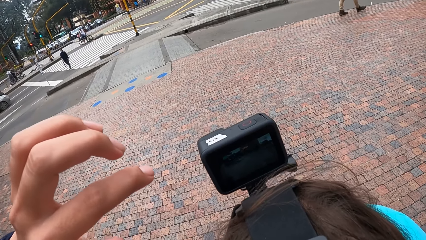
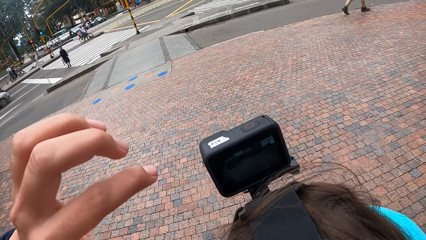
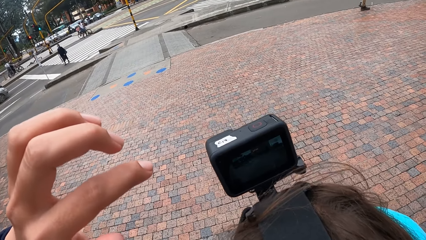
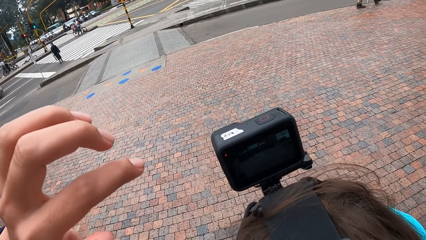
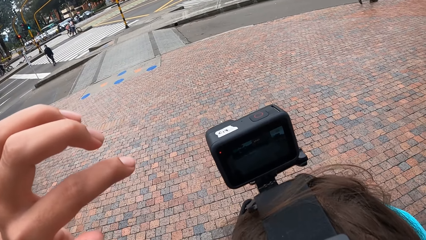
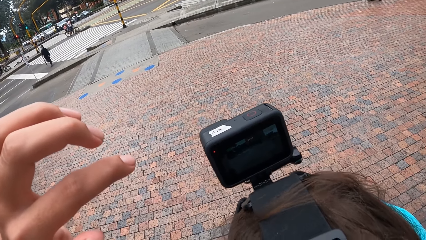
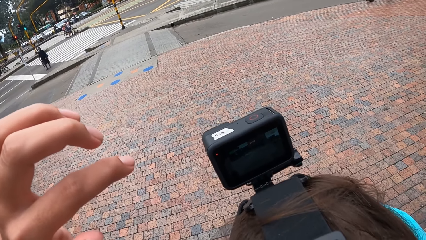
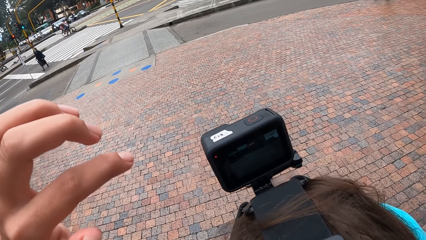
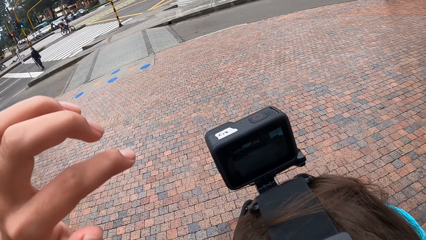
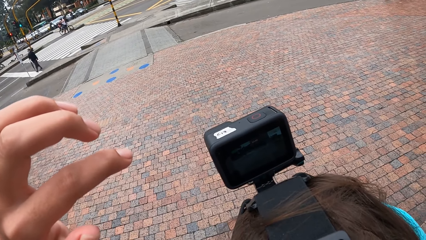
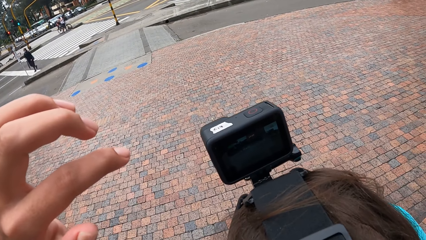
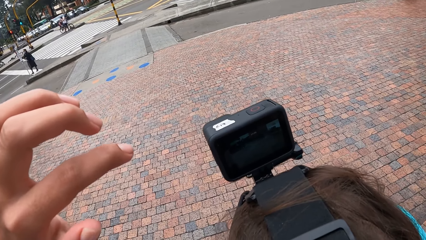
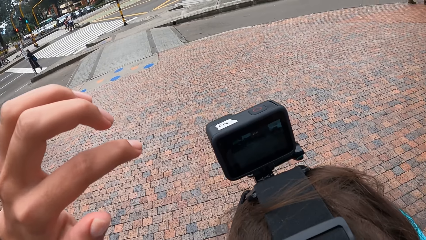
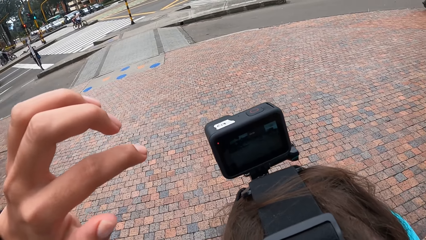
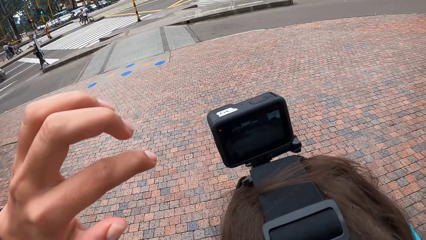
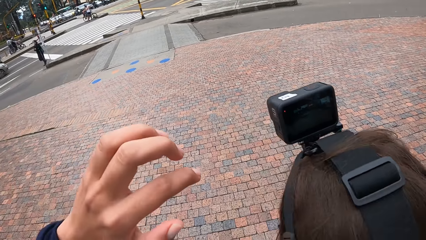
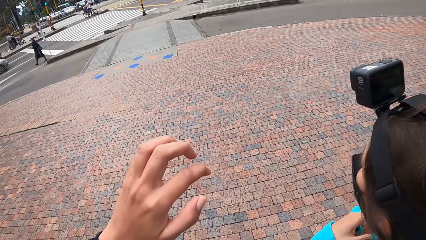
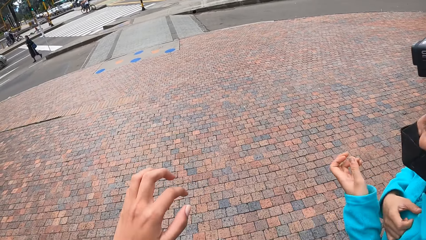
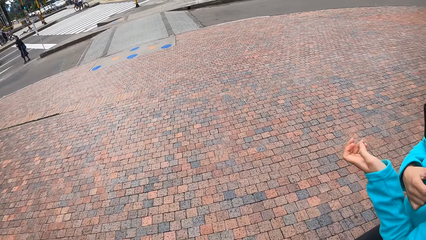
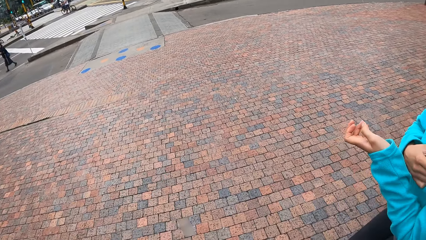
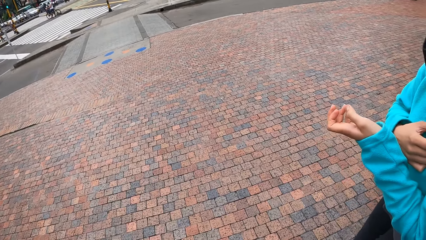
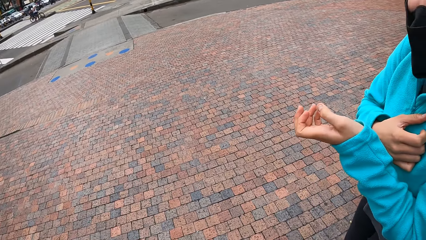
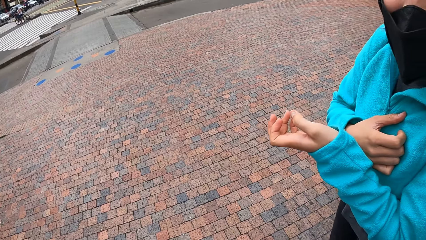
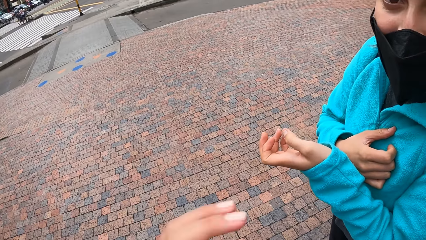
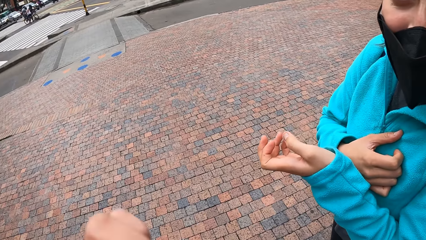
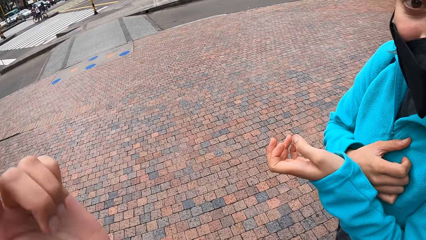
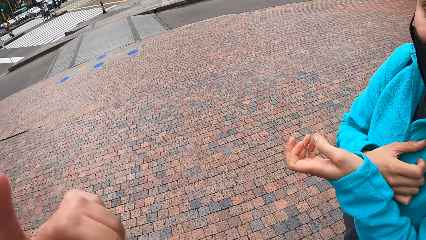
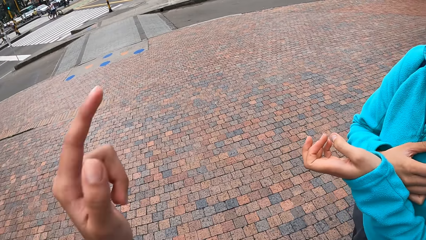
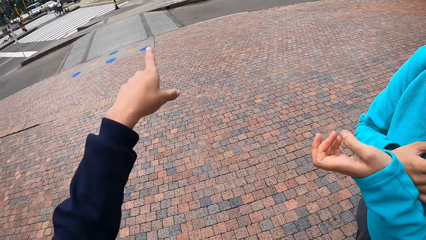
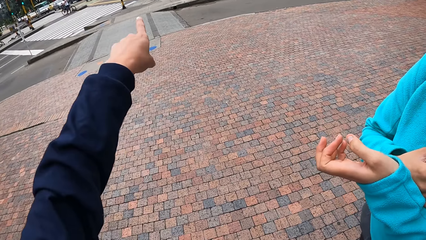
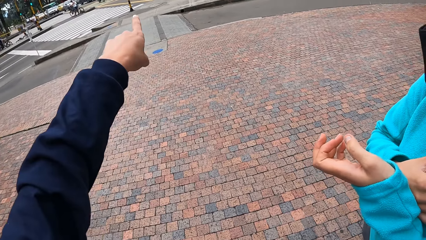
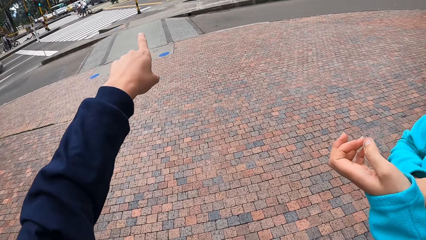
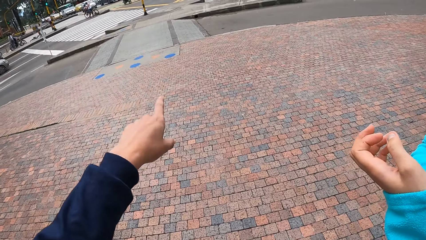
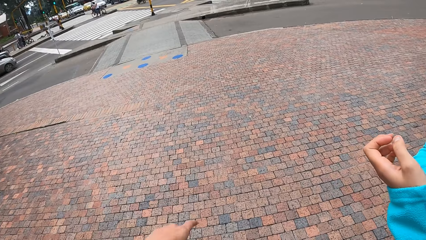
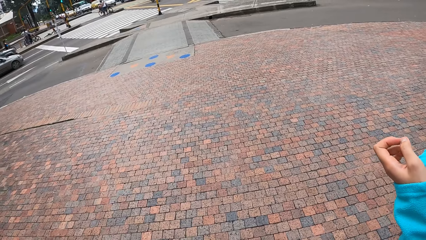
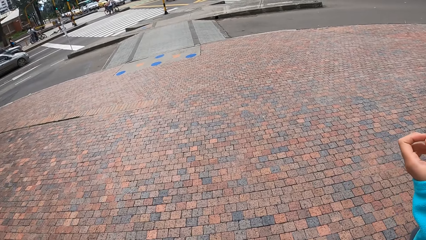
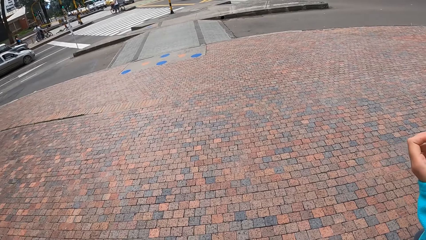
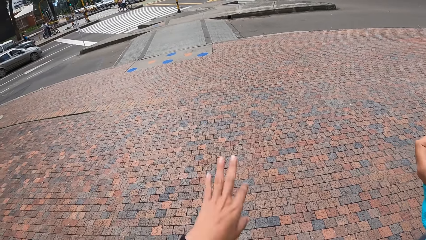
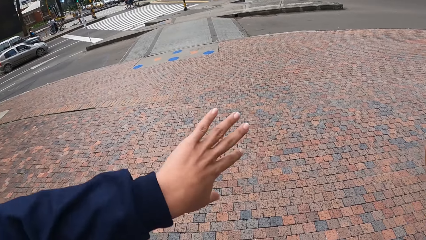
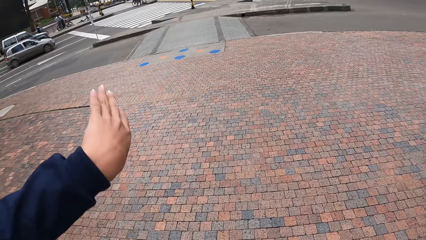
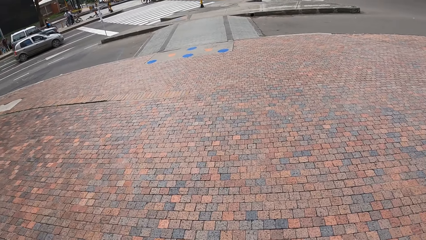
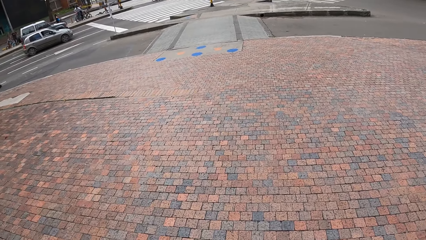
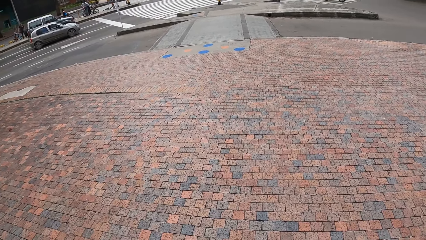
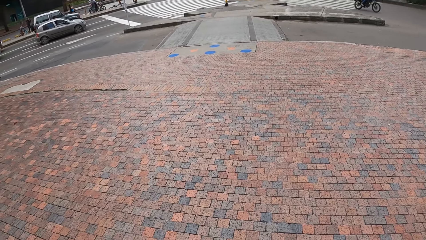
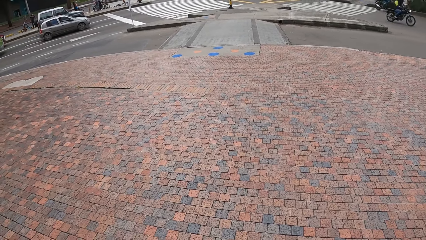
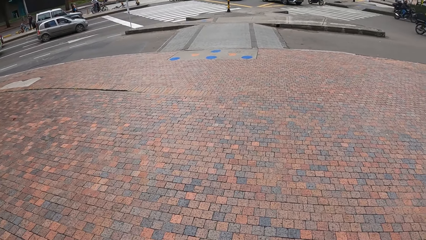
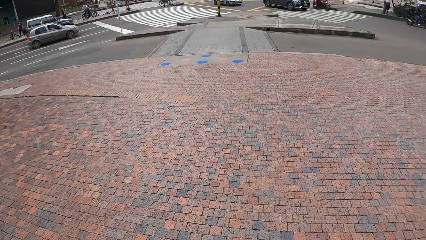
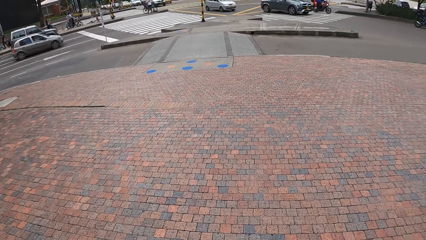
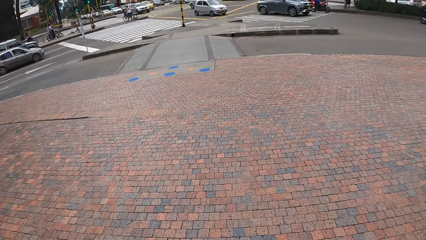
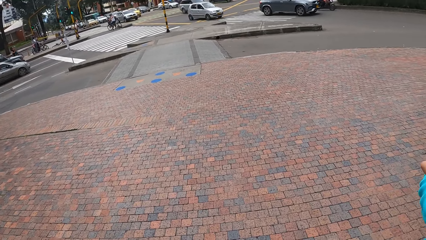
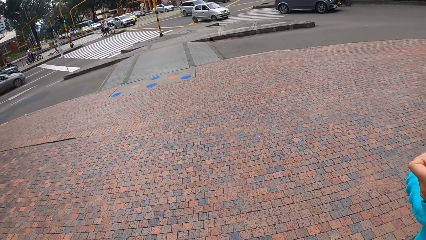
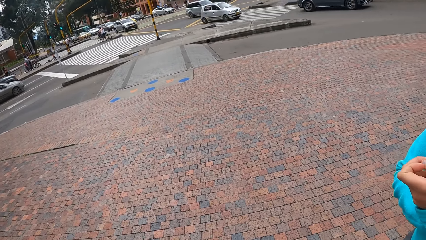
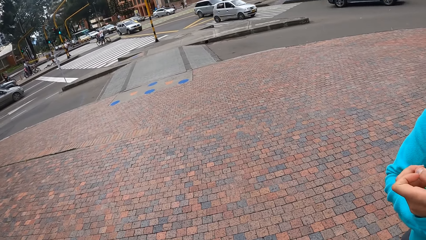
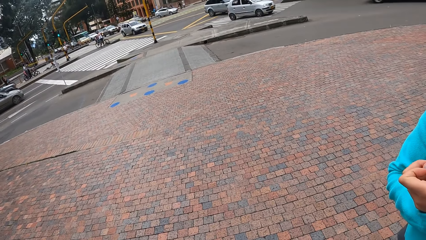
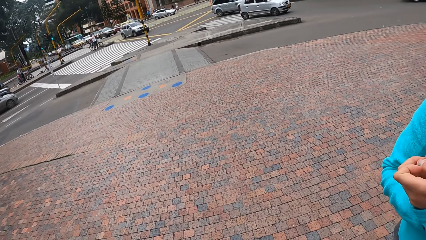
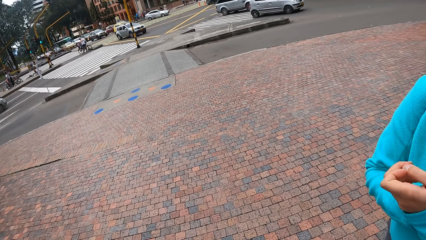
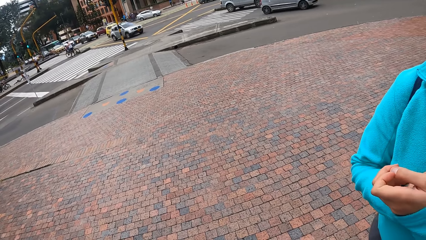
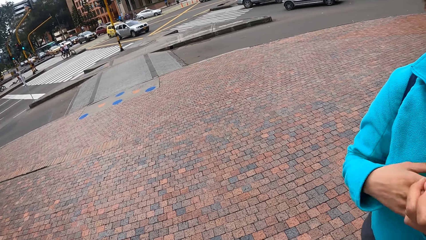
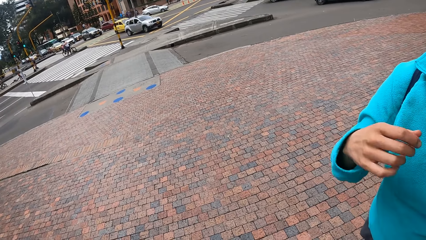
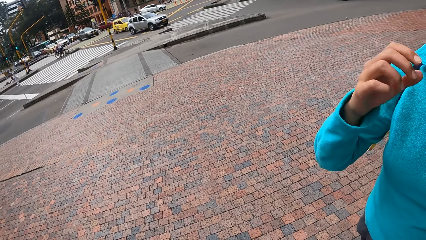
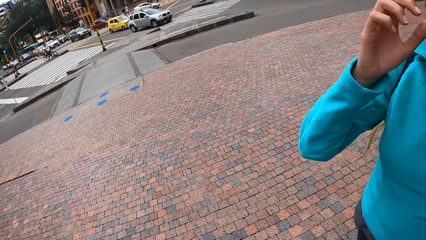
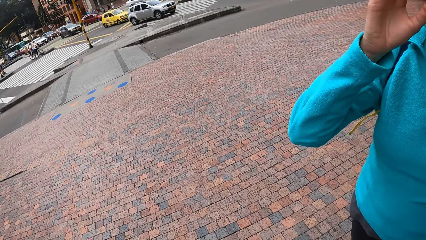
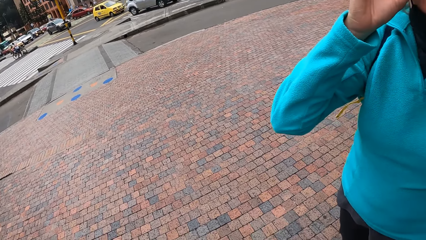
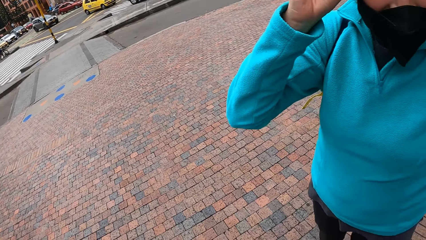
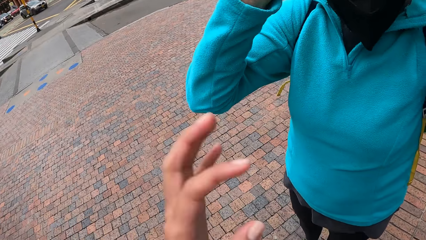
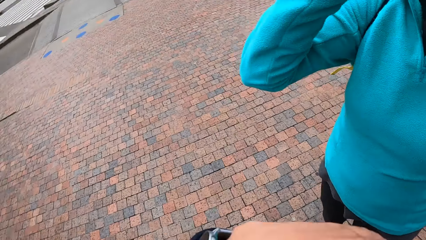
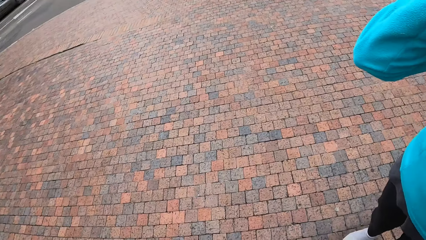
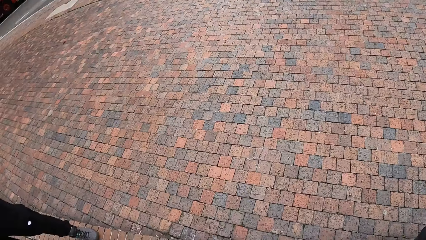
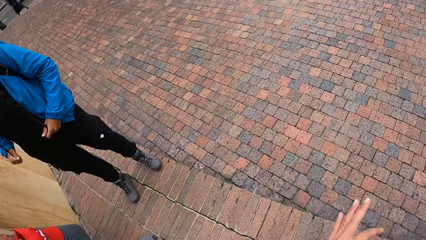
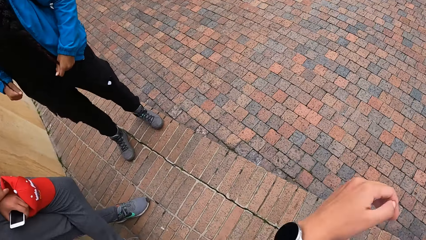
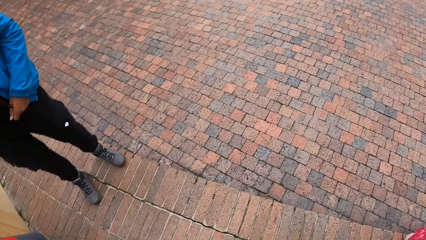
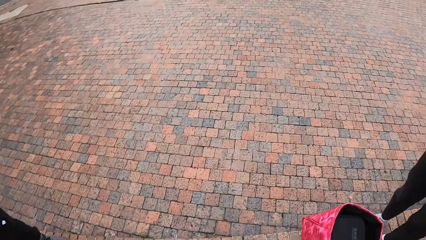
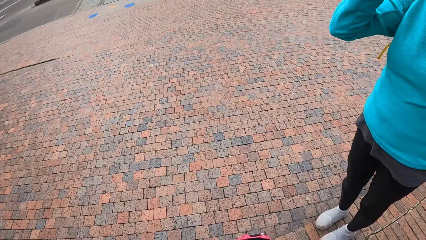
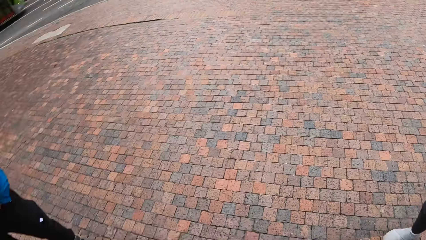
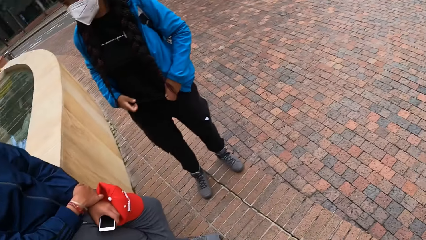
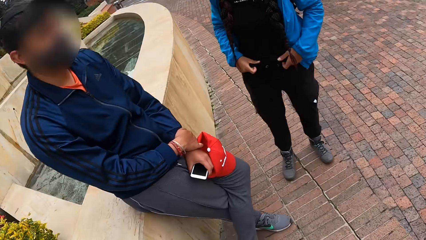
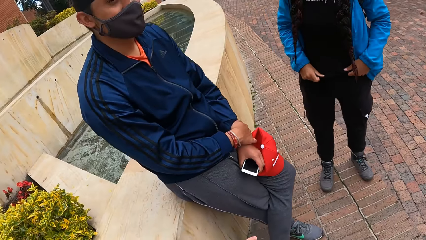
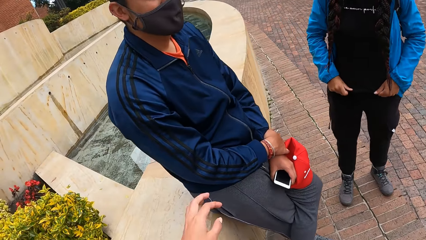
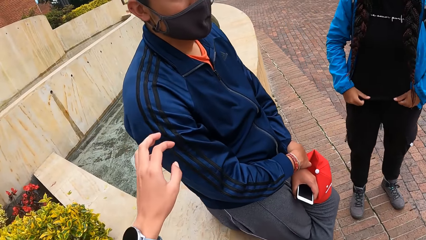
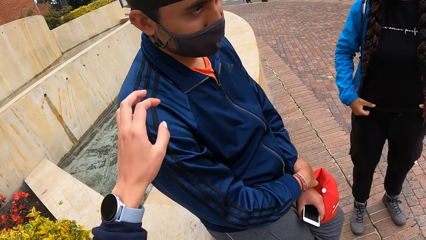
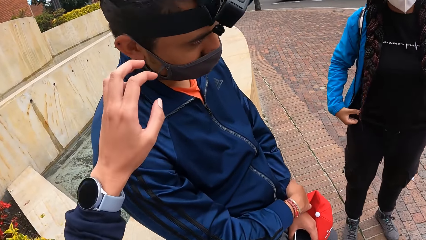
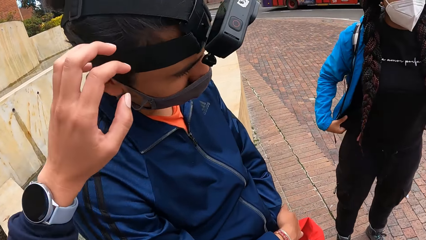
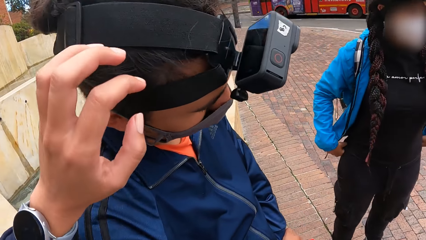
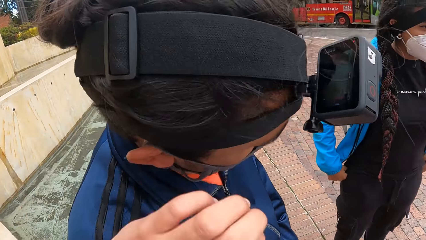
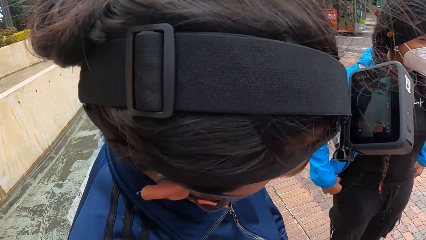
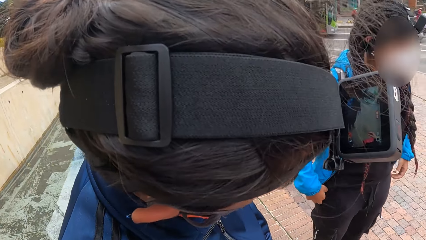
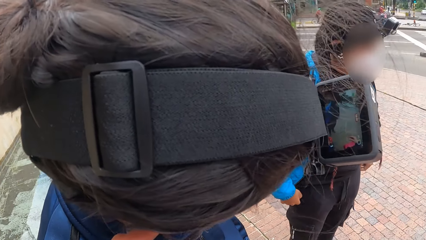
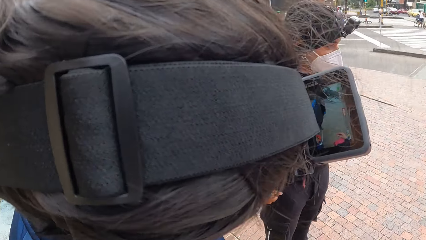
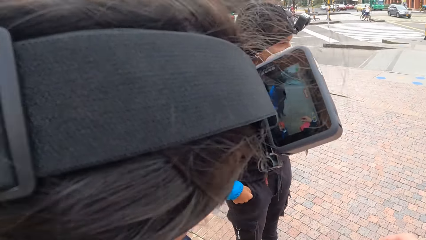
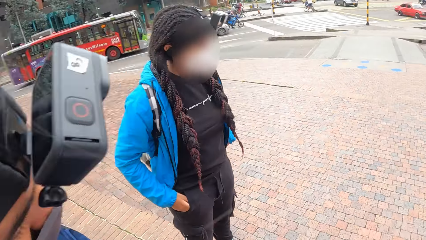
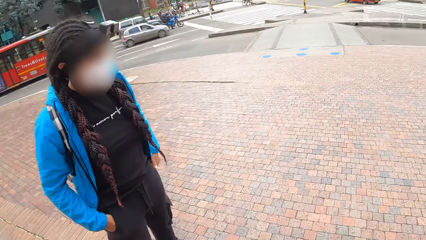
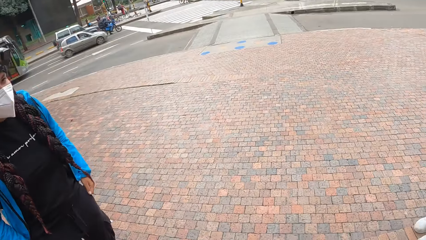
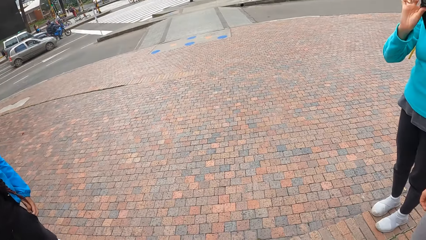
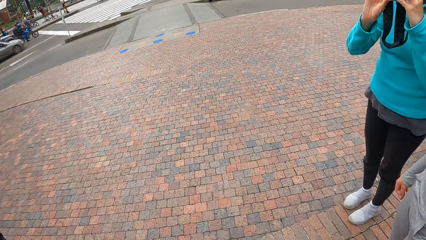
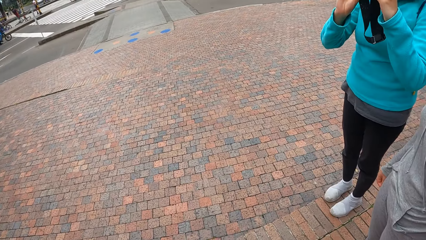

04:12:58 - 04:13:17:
The camera wearer looks at the camera of a woman. They talk with the woman. They look at the person. They point at something. They look at the head of the person.
